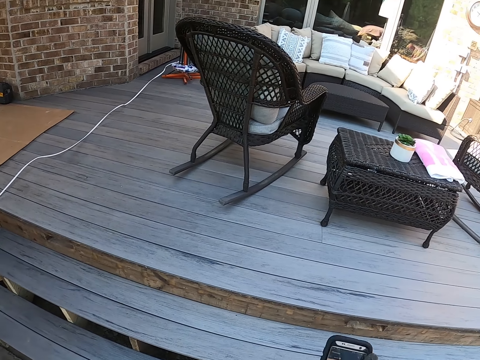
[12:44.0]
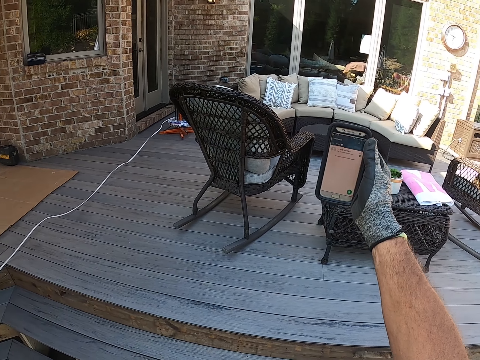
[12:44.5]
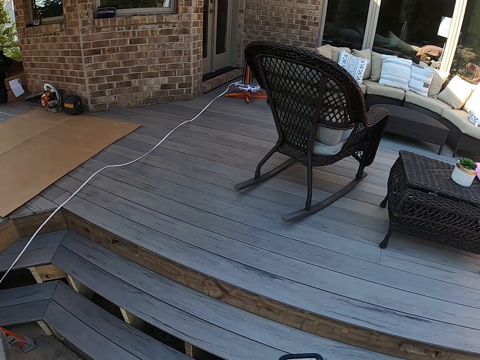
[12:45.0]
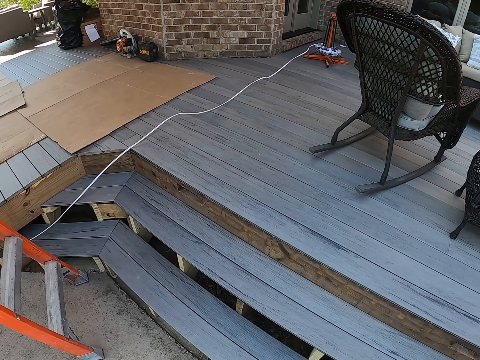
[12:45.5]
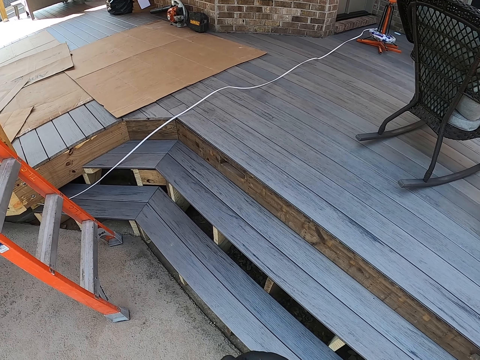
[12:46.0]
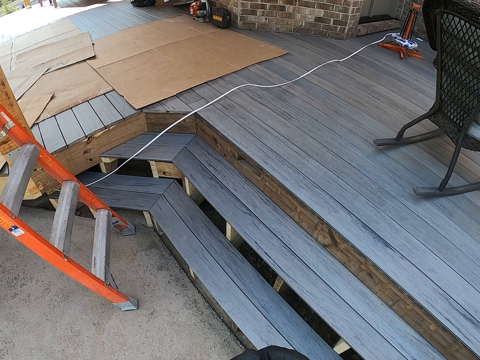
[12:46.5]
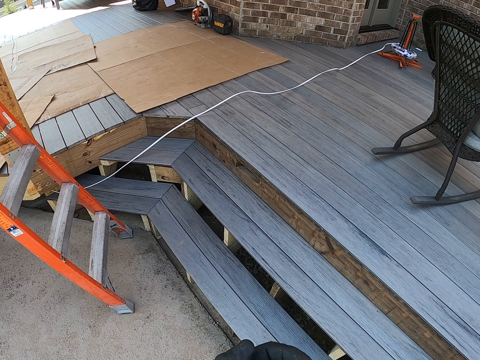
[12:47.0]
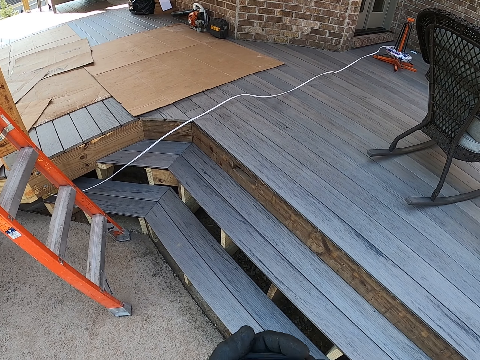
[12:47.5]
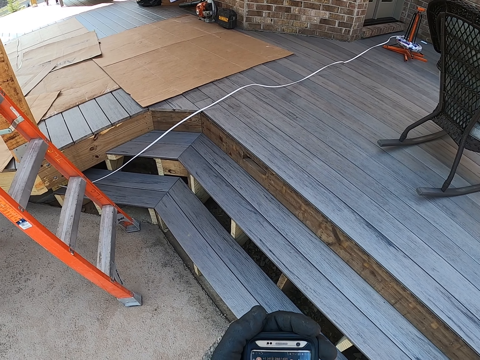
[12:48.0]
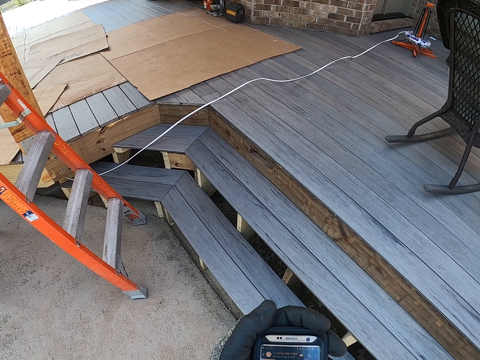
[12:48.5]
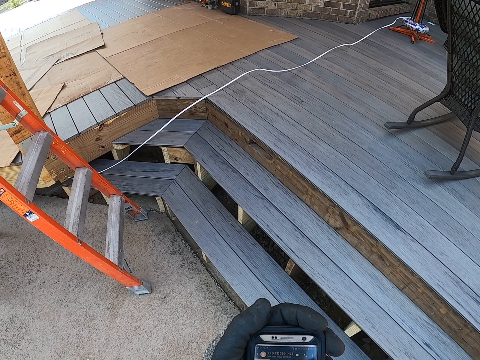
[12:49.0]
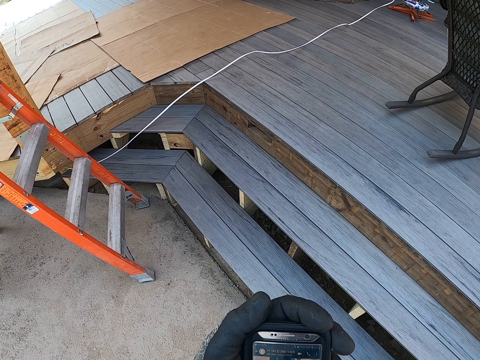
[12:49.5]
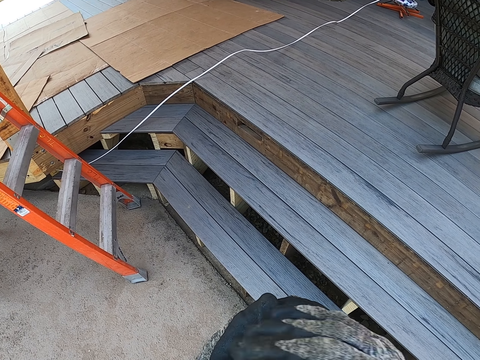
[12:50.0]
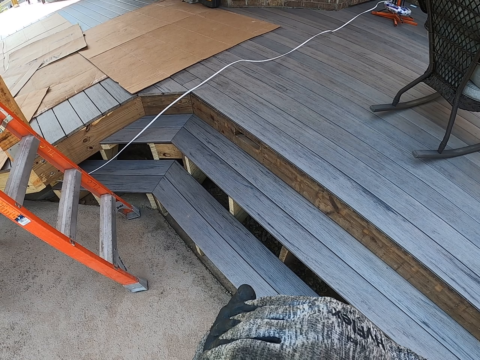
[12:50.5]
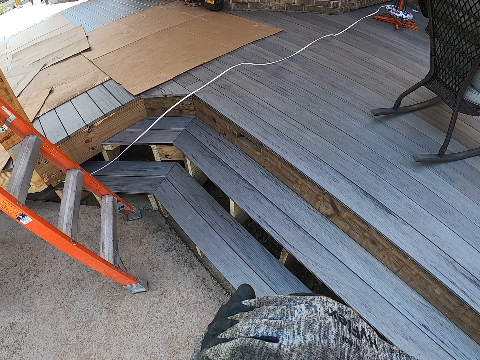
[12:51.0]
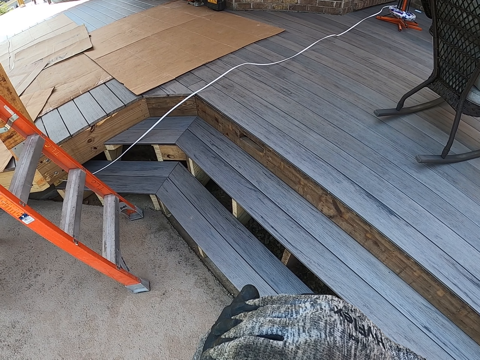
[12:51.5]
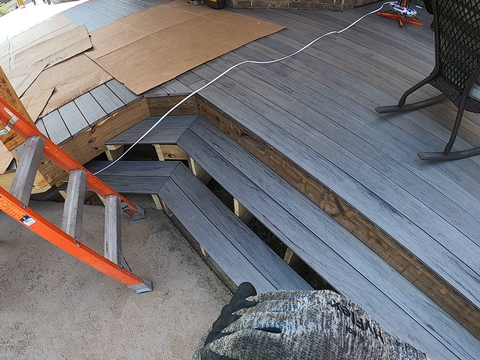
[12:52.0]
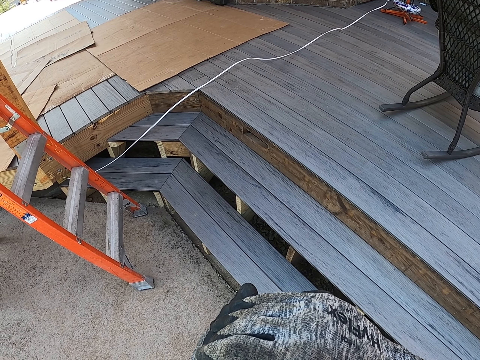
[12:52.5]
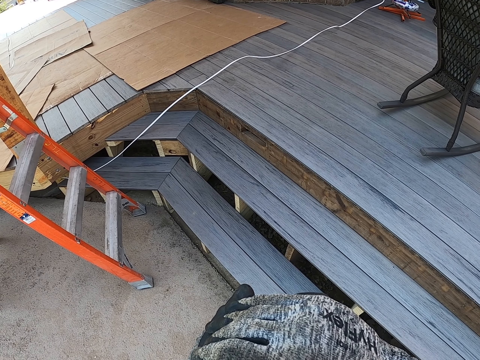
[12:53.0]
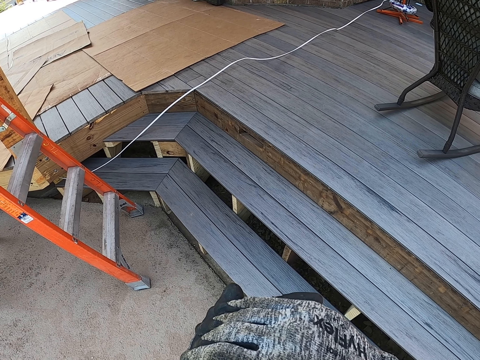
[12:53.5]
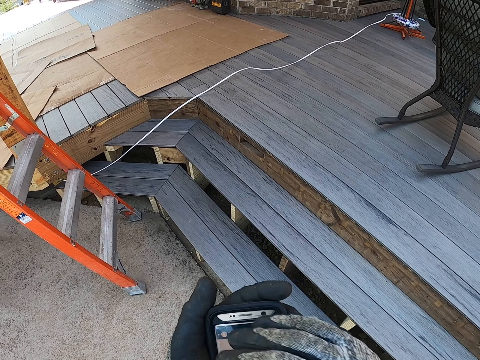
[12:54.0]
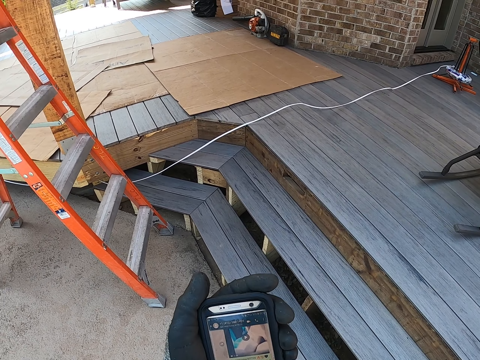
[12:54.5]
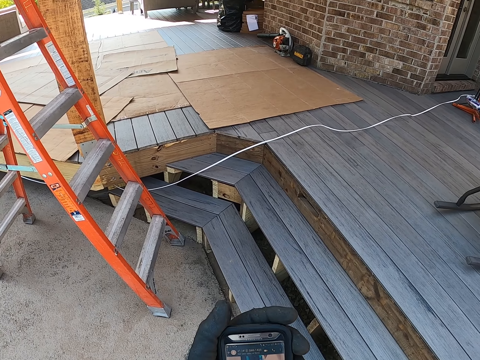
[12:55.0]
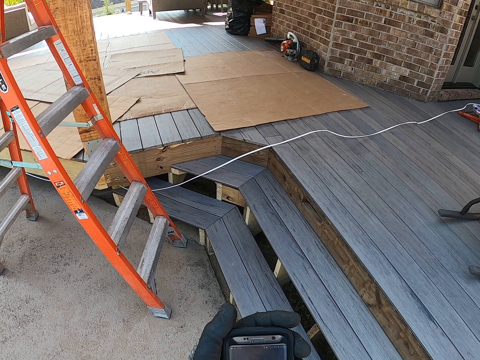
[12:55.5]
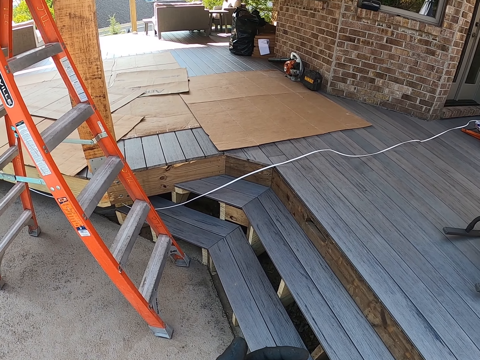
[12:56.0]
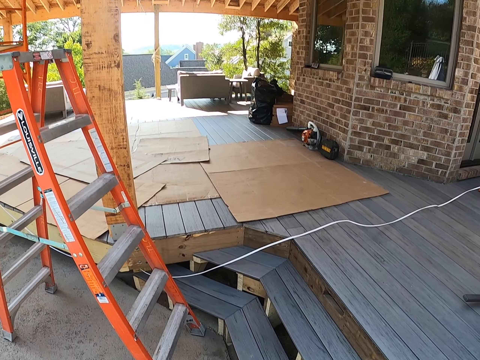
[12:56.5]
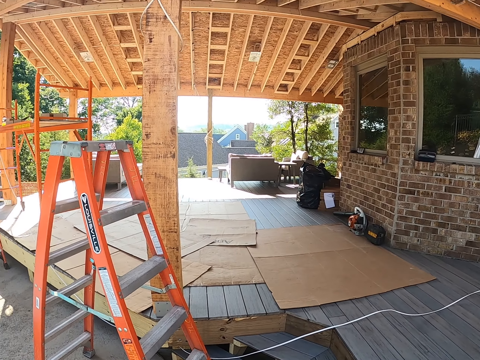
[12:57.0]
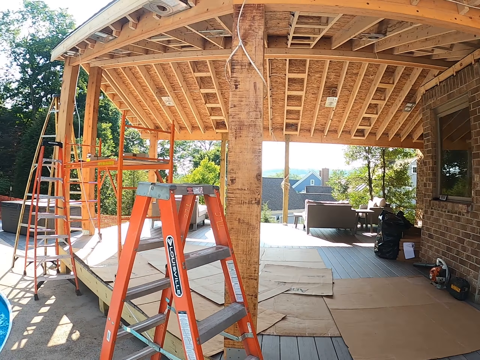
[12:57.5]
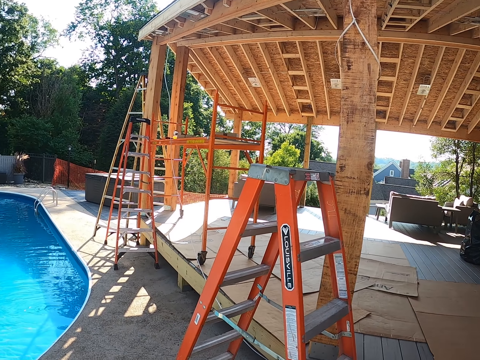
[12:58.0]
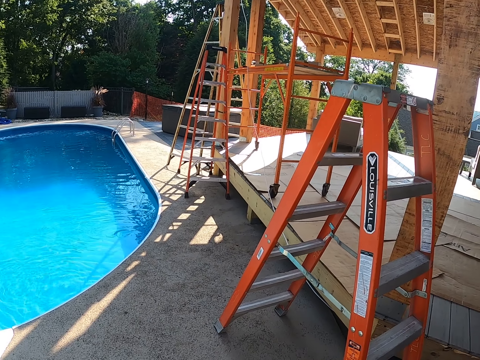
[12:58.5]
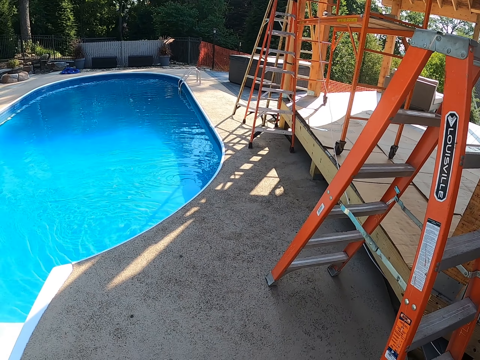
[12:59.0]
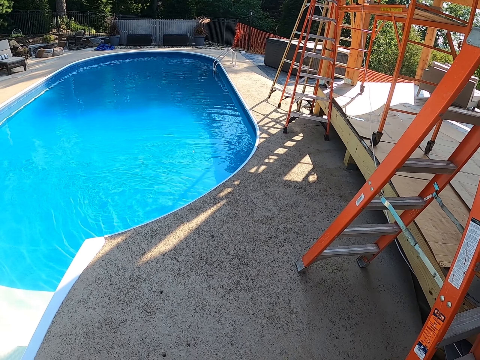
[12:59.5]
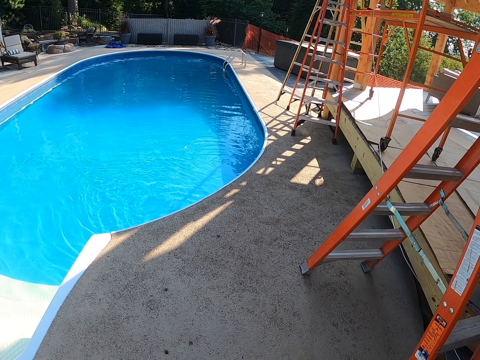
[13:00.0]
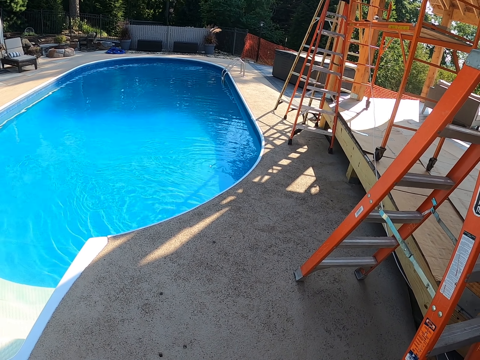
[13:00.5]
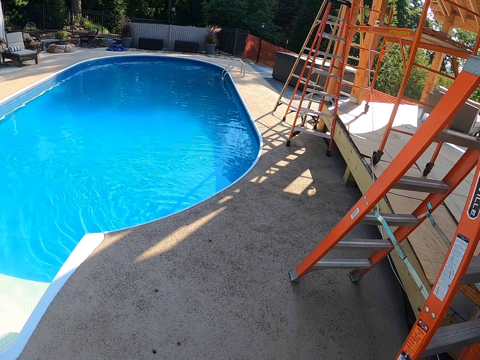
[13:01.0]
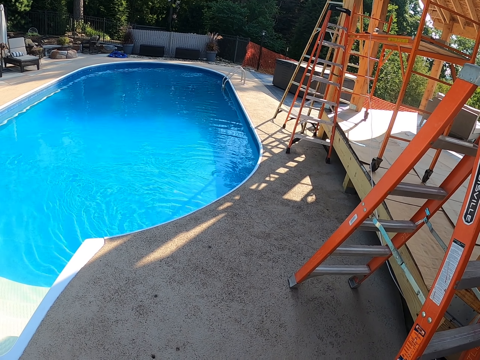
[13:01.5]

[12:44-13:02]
The camera wearer moves the right hand. They look around. They stare on the phone. They cover the phone with the right hand. They stare on the phone. They stare around.

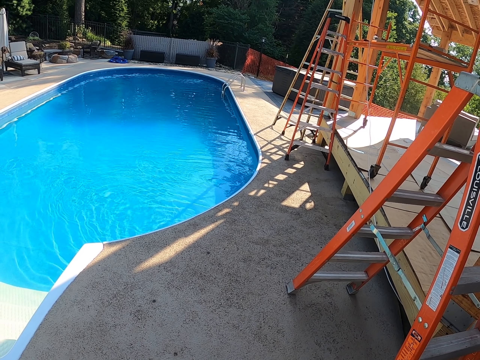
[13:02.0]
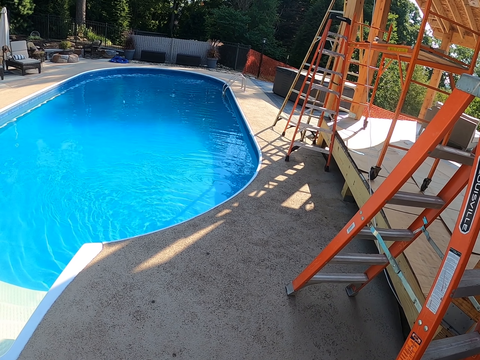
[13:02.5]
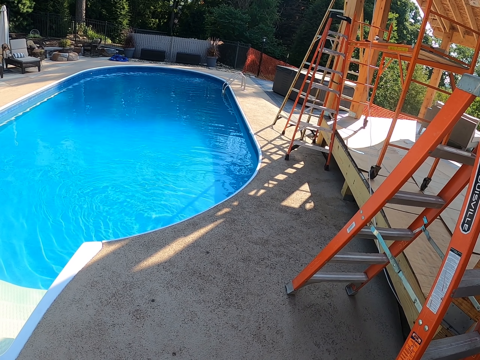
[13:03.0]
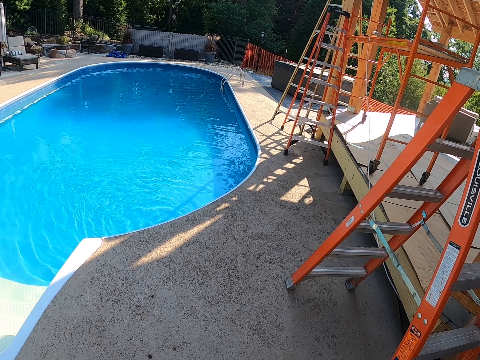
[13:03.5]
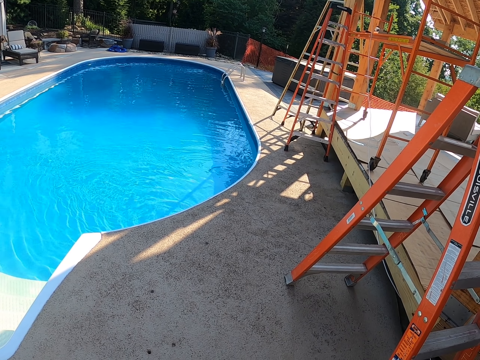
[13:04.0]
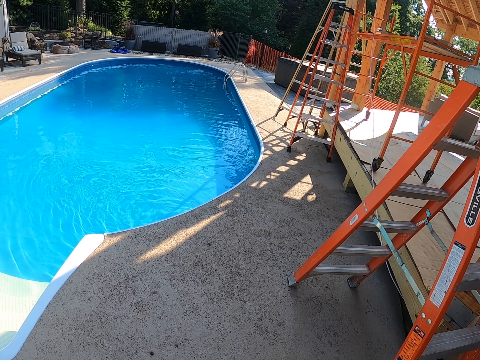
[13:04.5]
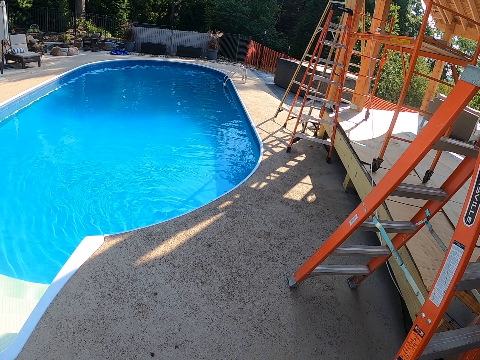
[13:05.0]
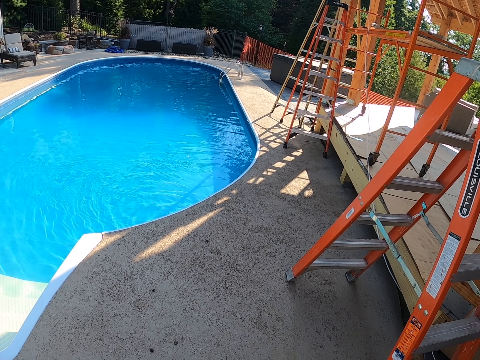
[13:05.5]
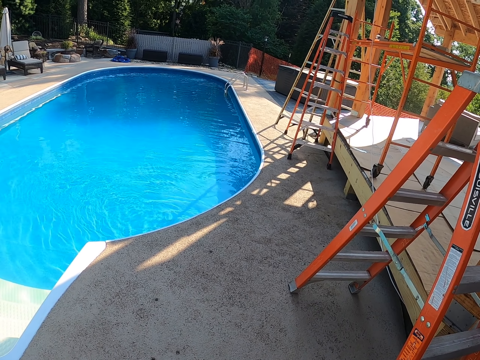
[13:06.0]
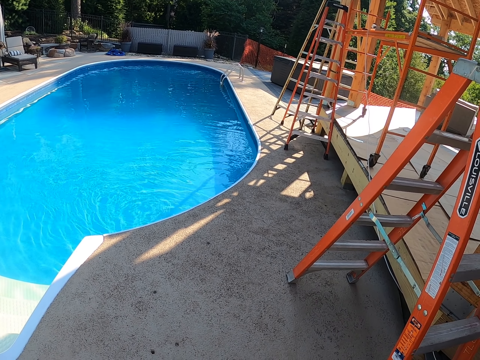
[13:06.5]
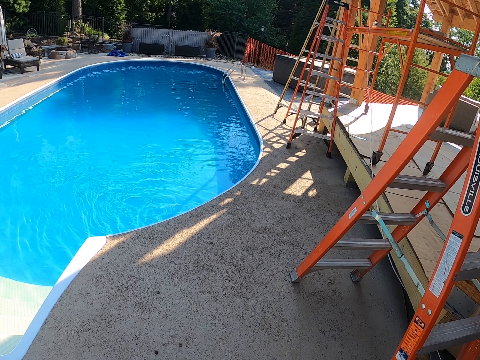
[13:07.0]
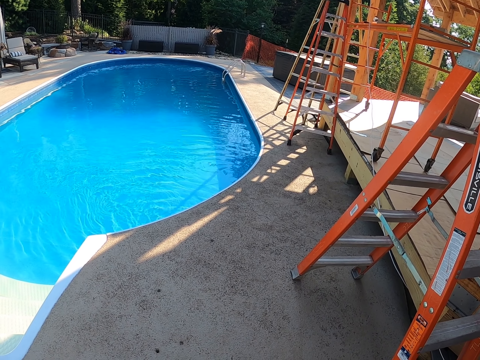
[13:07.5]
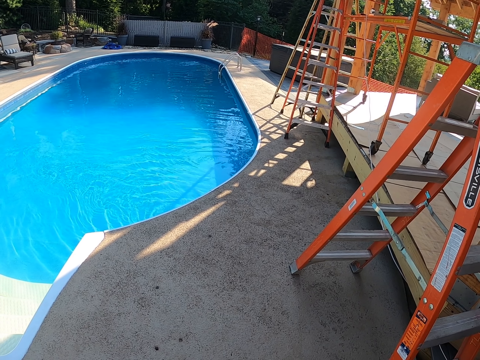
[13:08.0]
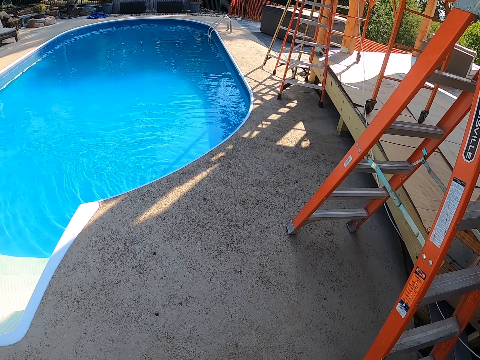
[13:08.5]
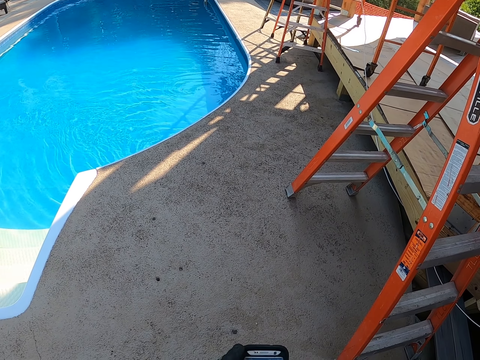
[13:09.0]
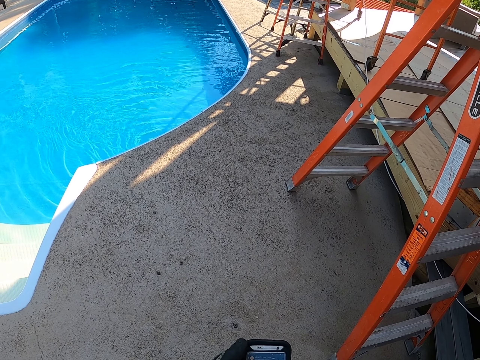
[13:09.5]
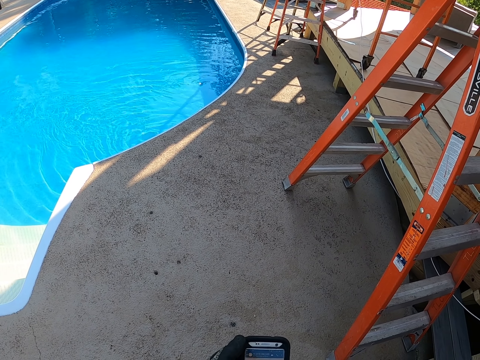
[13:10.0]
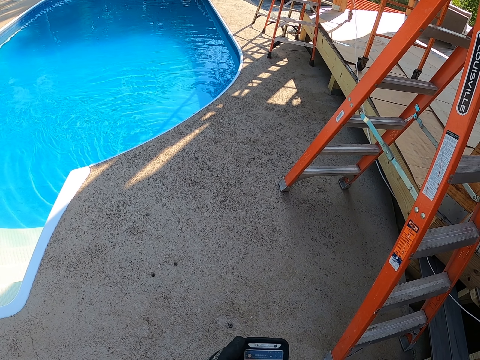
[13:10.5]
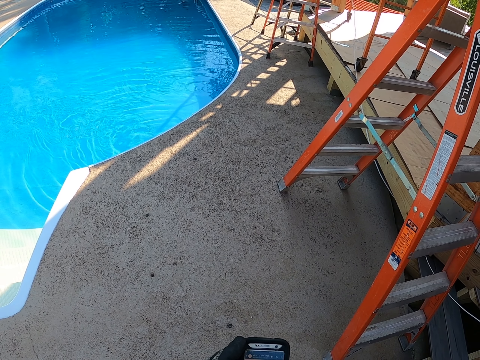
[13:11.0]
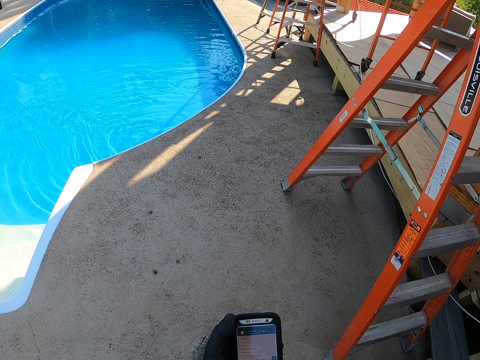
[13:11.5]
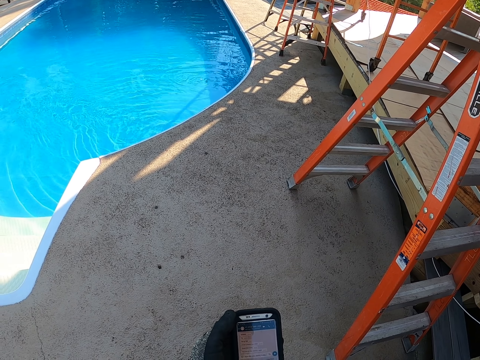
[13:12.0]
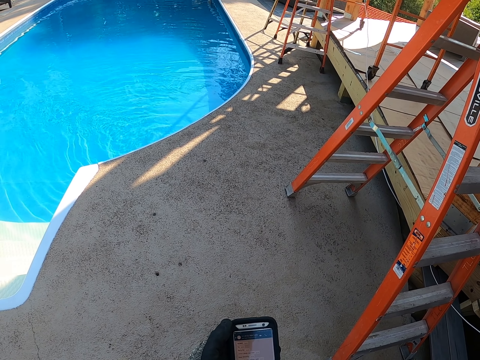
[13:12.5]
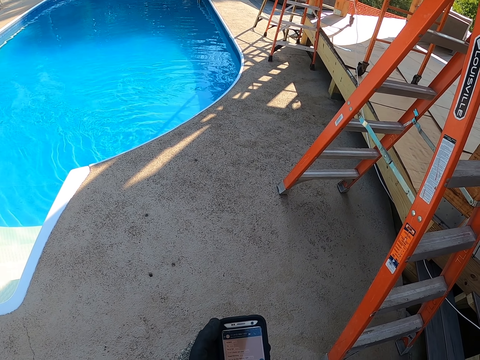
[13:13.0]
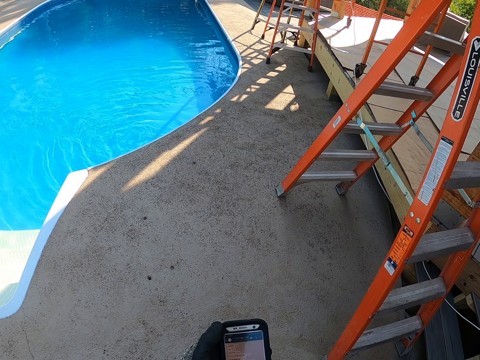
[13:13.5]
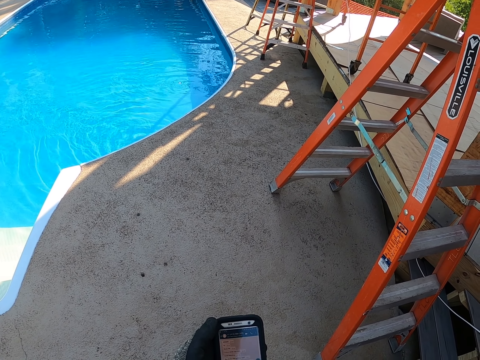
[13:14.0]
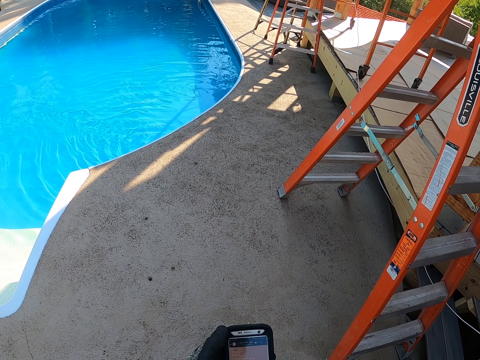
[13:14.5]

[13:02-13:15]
The camera wearer stares on the phone.
